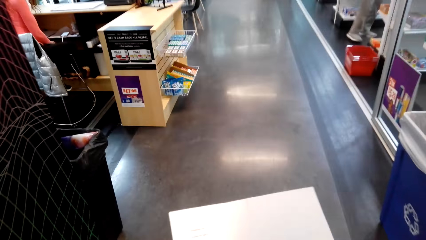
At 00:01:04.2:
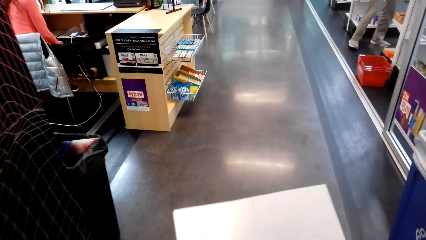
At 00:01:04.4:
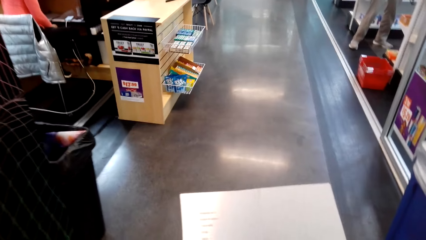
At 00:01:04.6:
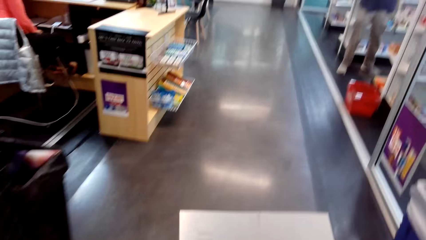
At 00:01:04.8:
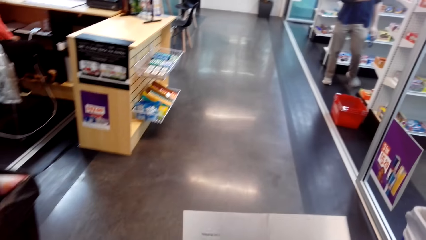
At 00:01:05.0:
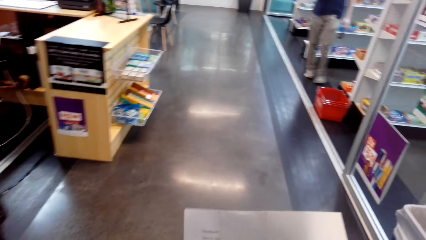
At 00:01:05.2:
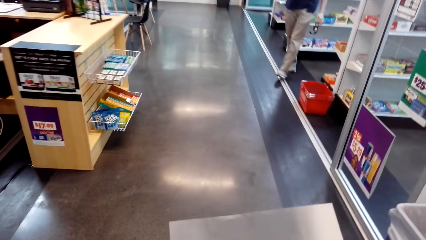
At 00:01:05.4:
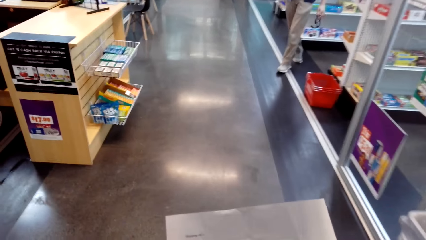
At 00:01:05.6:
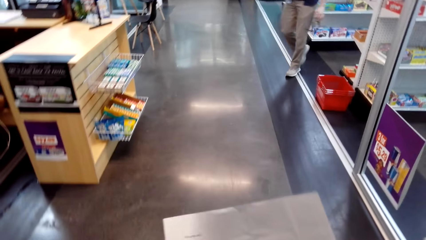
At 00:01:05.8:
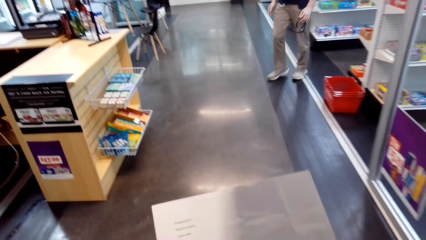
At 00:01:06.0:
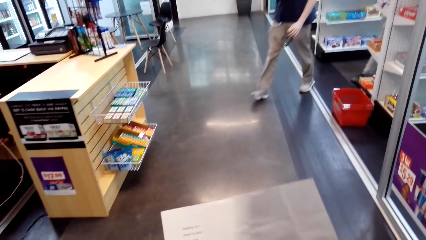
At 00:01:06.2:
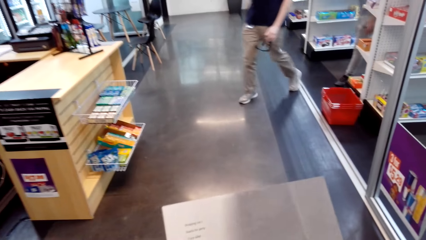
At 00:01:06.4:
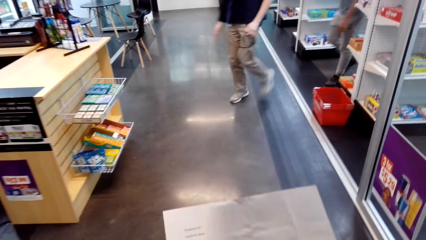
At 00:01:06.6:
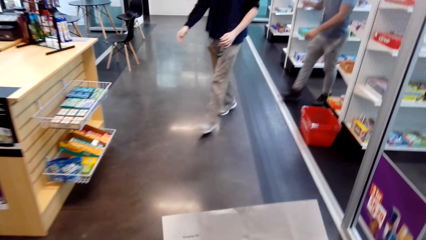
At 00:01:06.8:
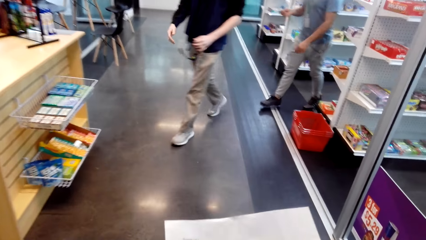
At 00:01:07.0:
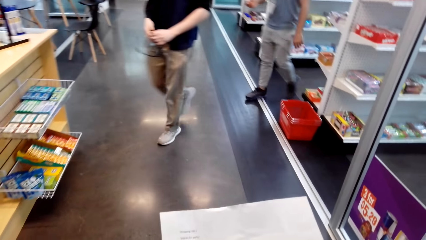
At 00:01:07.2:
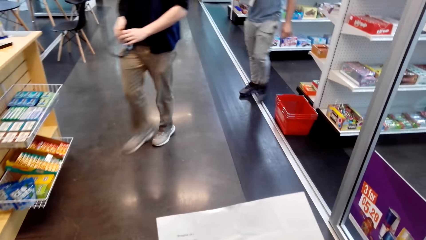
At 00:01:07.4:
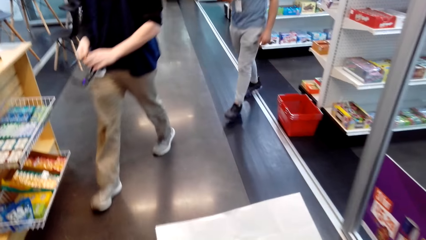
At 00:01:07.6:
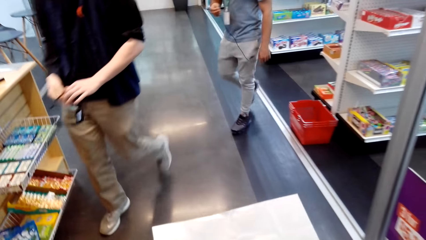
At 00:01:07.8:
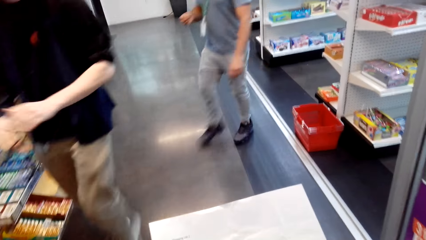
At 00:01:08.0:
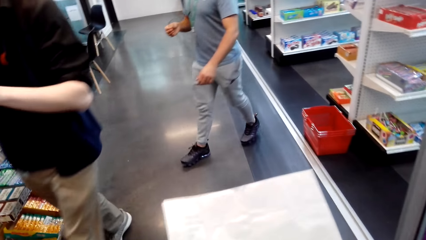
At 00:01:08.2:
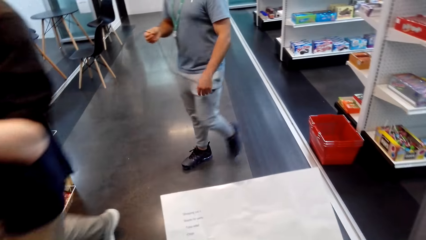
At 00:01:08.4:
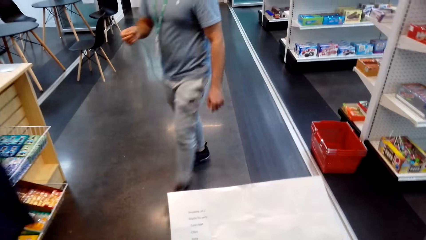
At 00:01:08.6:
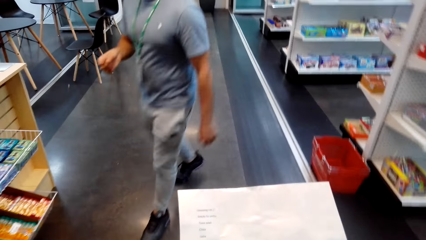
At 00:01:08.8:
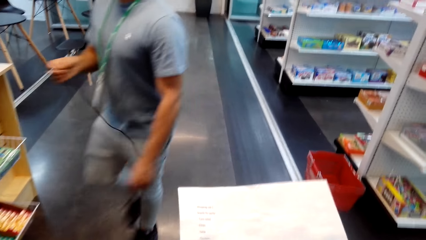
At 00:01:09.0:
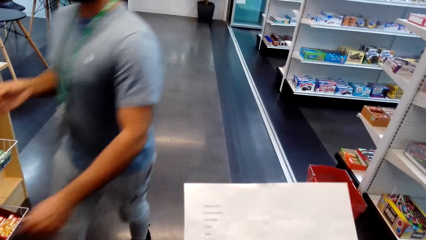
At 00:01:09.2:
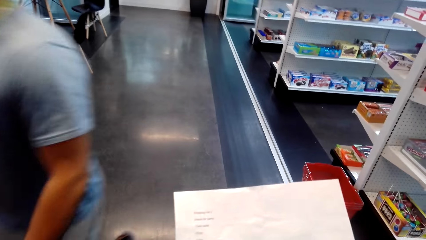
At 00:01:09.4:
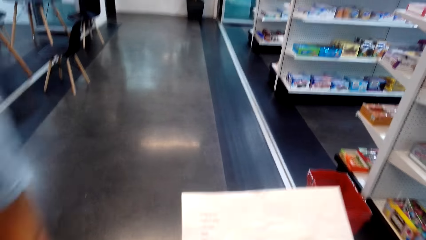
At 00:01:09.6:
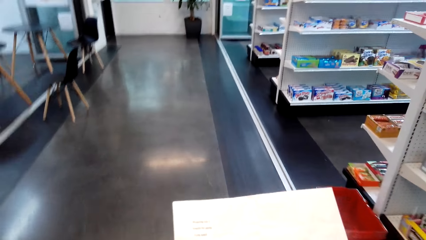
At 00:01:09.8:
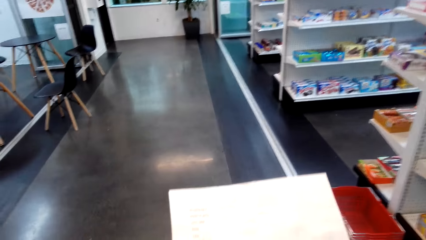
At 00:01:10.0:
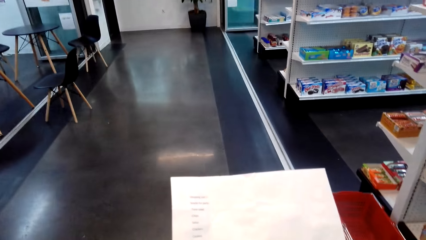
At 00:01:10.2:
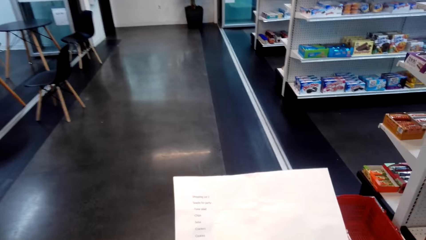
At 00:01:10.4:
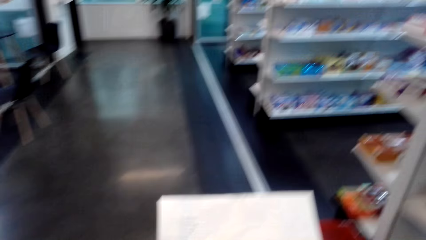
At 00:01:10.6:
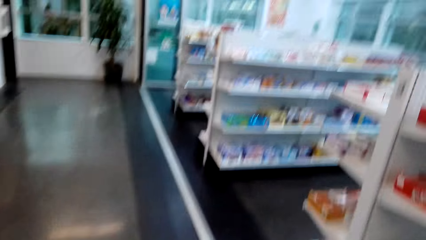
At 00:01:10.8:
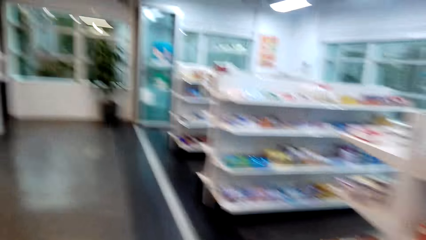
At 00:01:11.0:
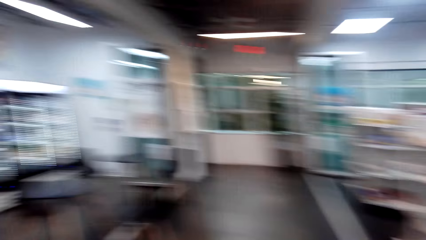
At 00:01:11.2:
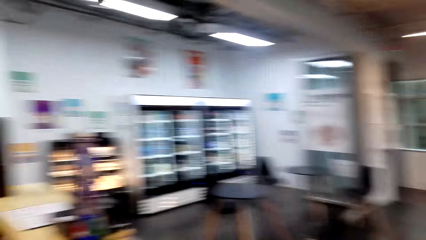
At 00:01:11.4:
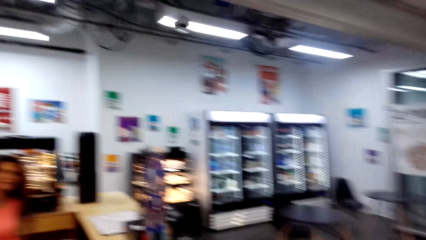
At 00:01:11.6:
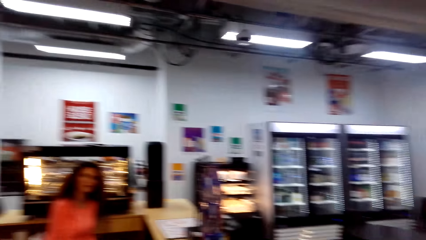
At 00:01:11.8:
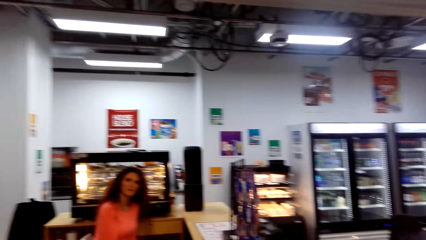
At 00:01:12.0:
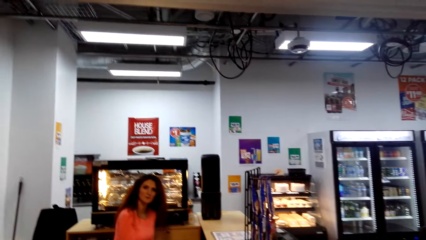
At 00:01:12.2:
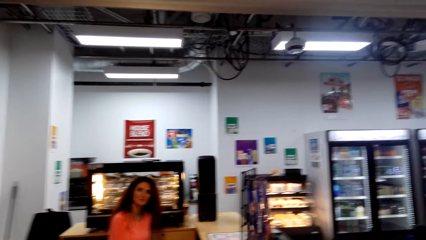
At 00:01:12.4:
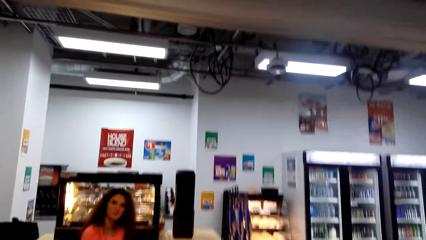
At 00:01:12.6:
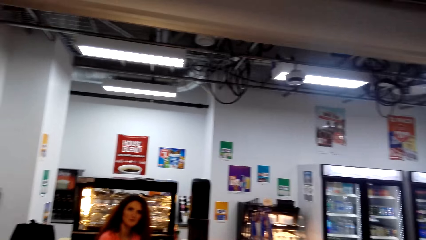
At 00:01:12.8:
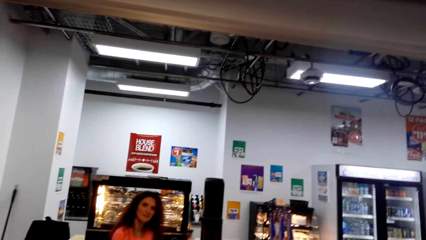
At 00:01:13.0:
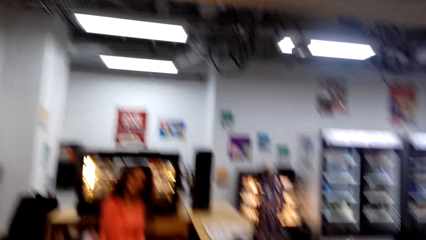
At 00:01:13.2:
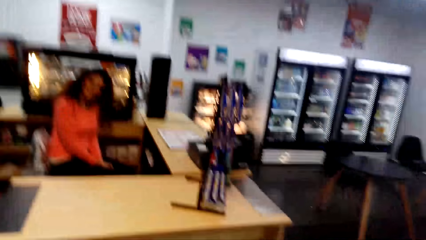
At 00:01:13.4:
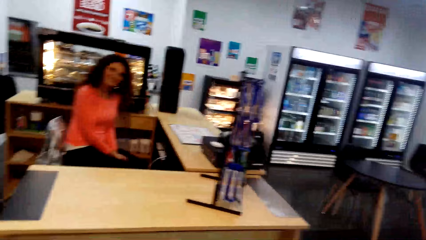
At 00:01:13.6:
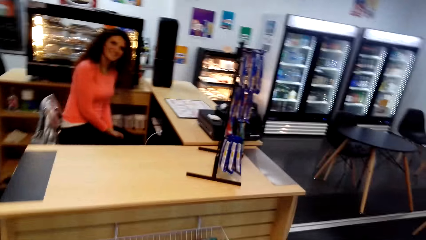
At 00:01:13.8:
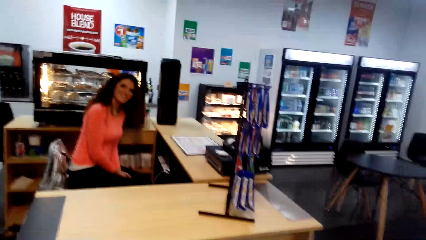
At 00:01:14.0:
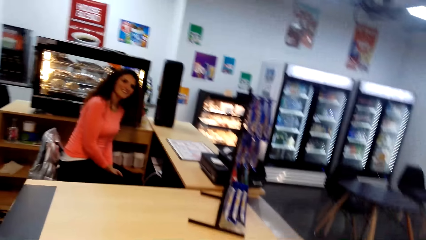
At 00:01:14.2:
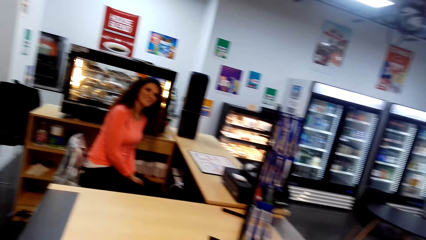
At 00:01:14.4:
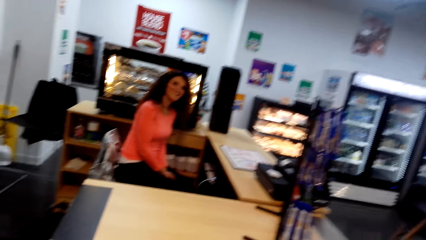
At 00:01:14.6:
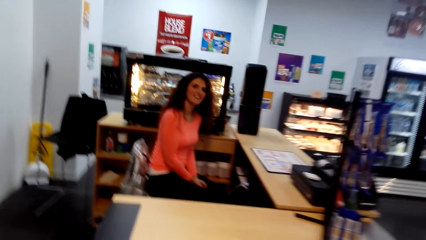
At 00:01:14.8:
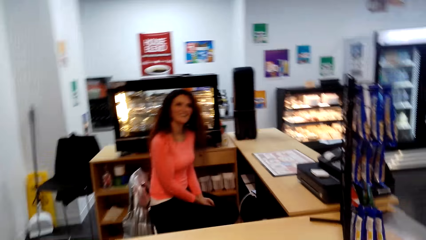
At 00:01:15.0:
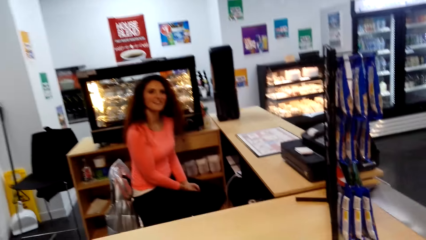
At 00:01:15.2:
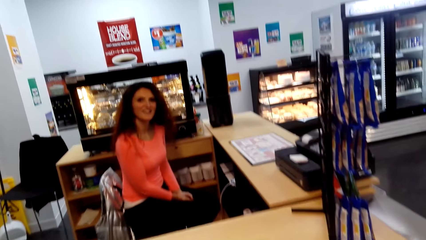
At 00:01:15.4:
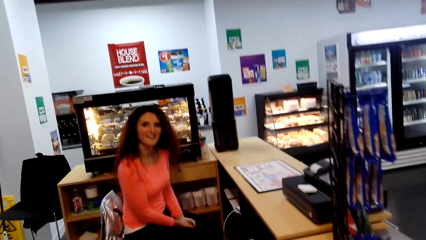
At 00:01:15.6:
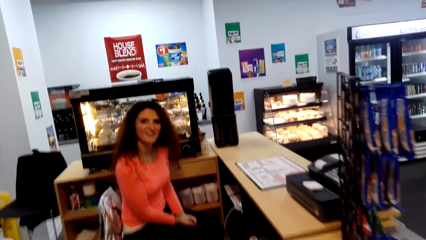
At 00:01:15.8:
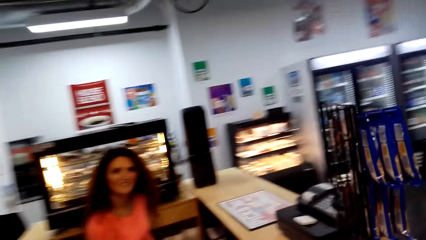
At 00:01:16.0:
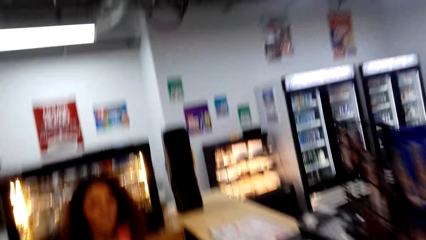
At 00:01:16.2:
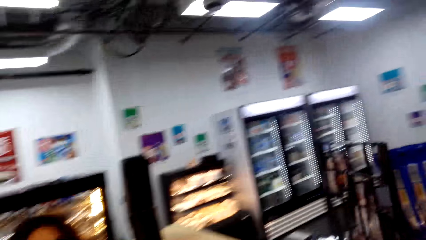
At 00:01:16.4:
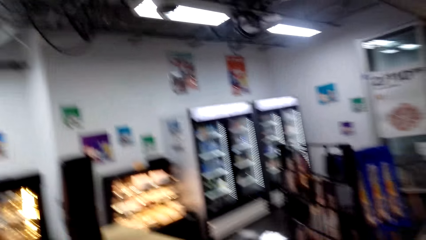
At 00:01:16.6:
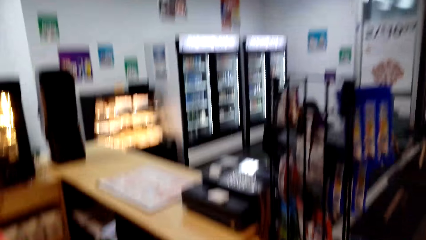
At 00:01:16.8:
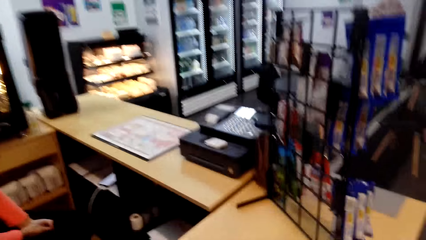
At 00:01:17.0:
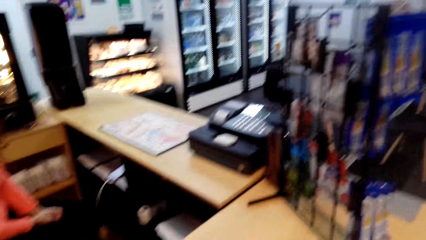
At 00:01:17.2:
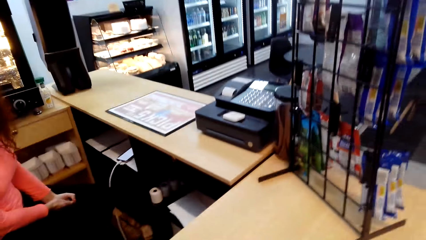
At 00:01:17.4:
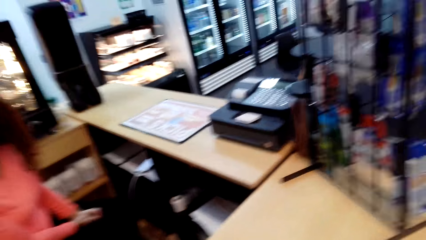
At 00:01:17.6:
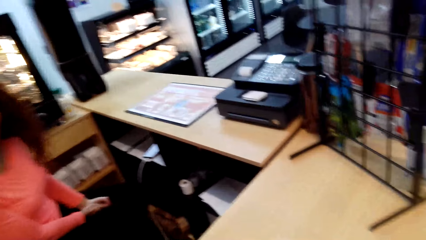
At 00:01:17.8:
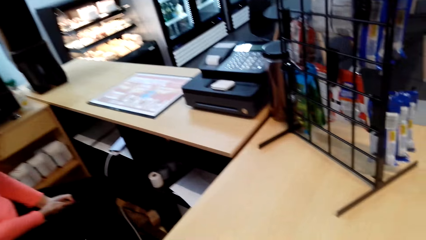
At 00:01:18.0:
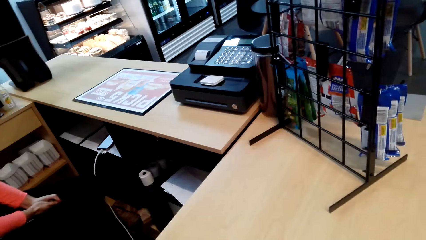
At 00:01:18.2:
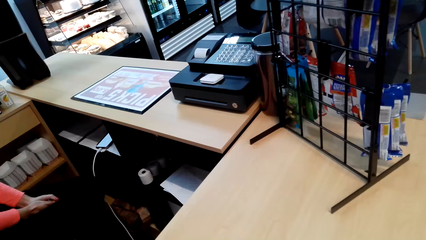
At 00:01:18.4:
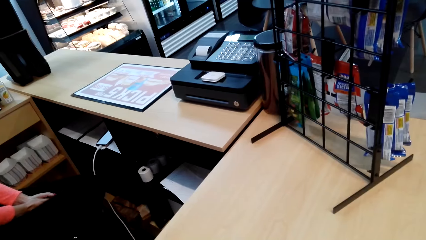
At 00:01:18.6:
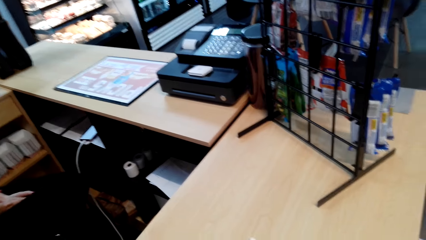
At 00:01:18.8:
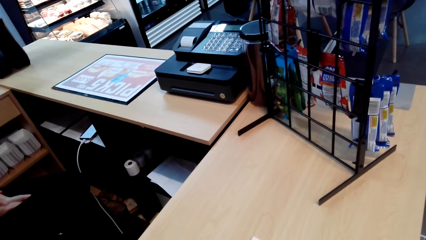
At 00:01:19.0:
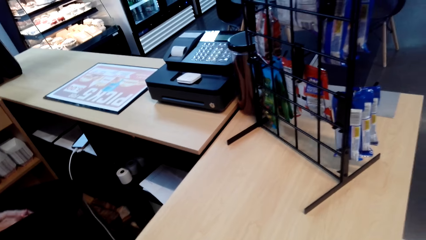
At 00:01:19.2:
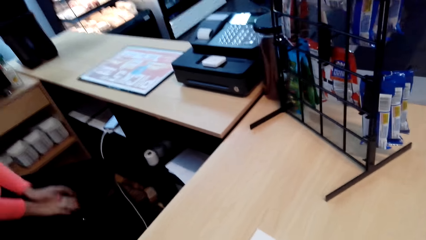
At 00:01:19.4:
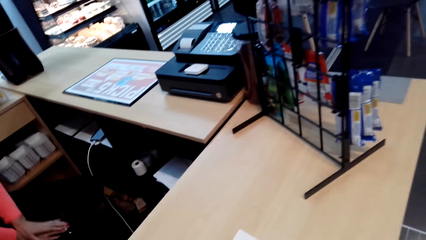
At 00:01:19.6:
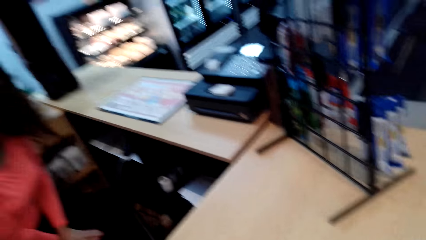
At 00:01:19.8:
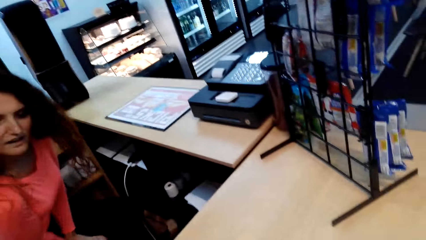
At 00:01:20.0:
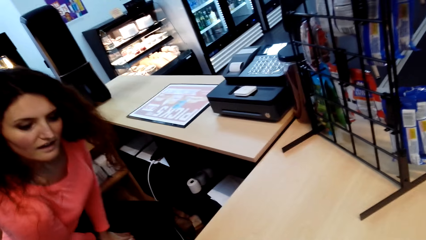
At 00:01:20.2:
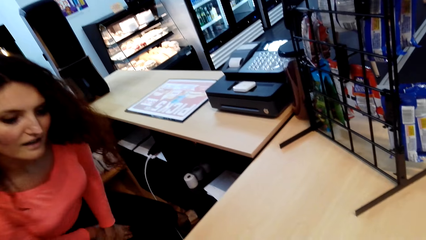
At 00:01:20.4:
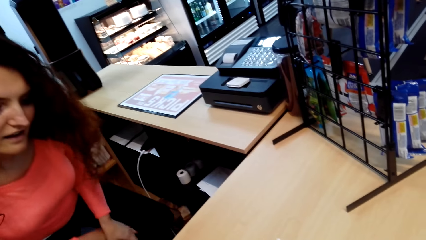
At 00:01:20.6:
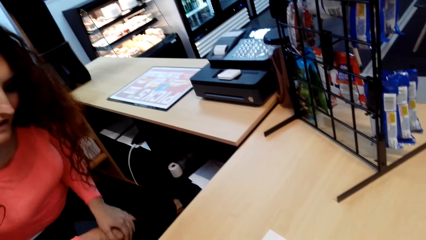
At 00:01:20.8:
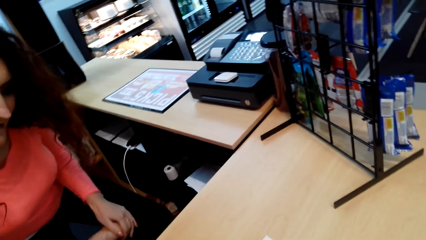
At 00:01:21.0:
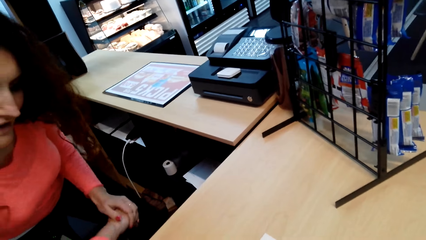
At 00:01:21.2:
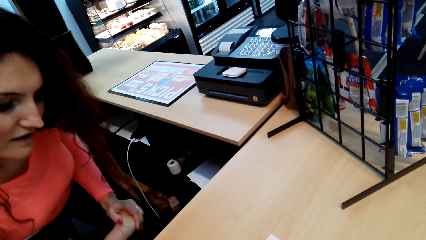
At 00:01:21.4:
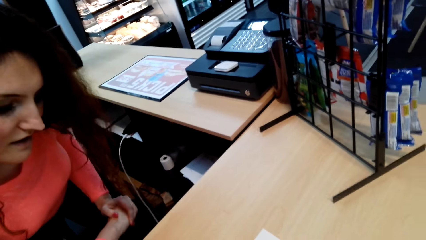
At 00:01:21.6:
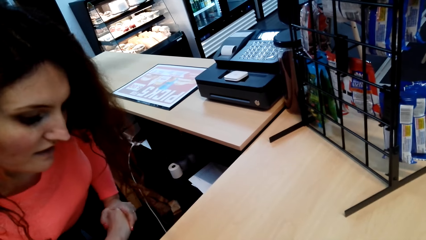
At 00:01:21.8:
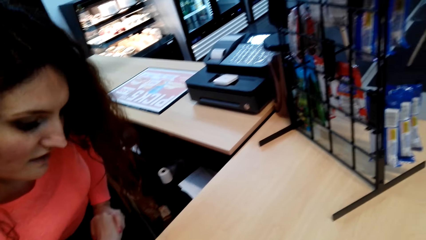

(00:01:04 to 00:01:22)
A man and another man pass in front of the camera wearer. The camera wearer turns towards a cashier at a supermarket counter. They walk towards the cashier. They converse with the cashier. The cashier walks towards the camera wearer at the supermarket counter.
